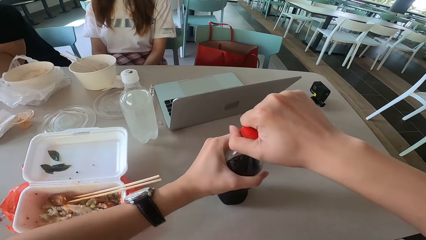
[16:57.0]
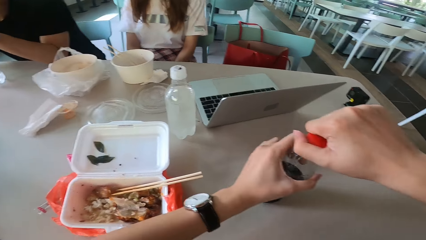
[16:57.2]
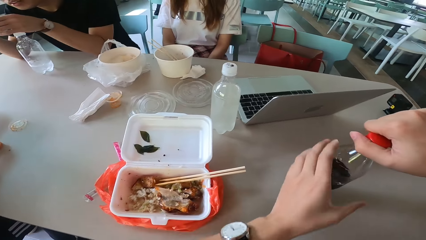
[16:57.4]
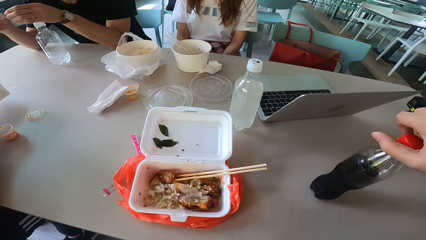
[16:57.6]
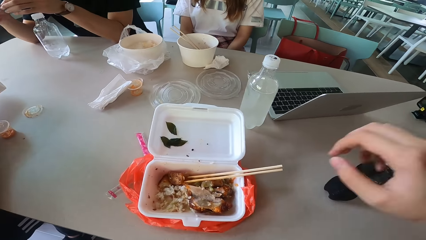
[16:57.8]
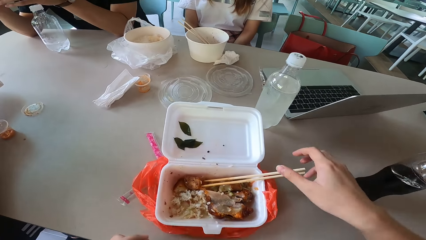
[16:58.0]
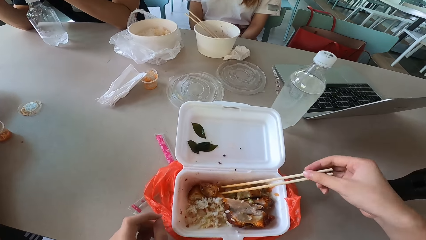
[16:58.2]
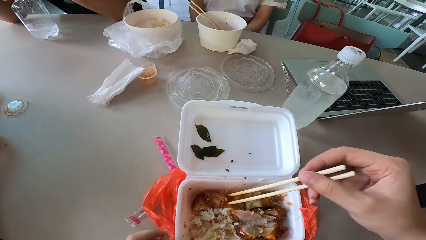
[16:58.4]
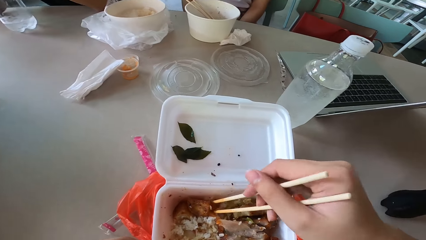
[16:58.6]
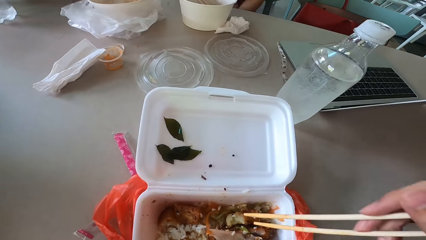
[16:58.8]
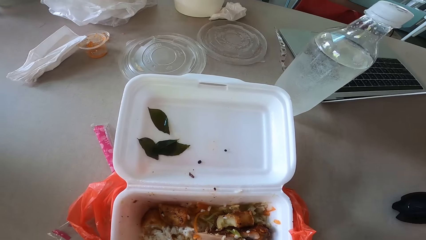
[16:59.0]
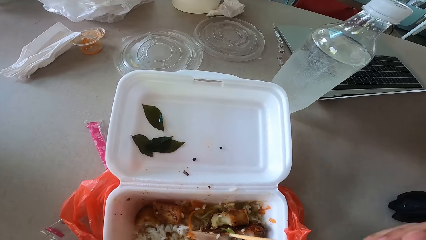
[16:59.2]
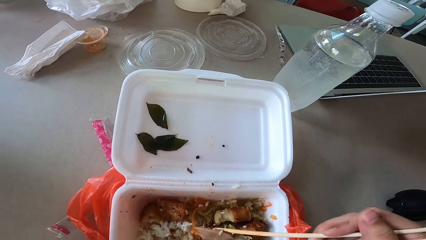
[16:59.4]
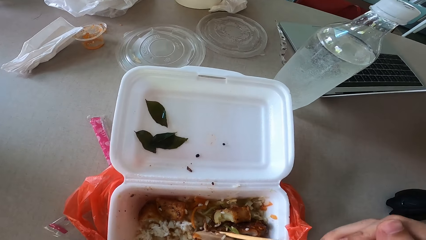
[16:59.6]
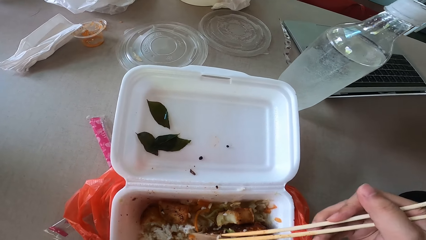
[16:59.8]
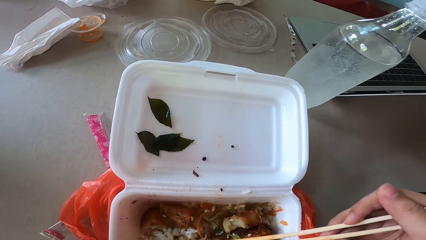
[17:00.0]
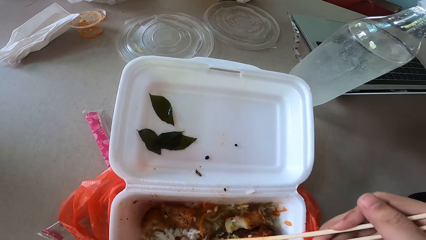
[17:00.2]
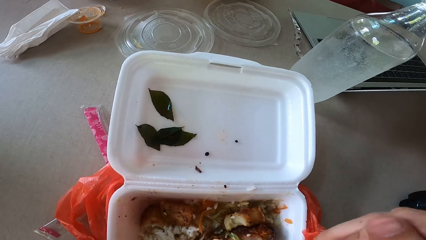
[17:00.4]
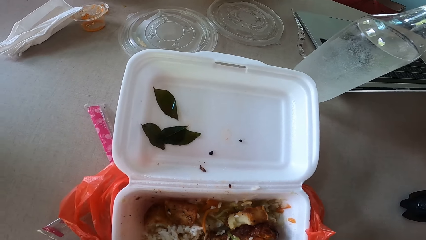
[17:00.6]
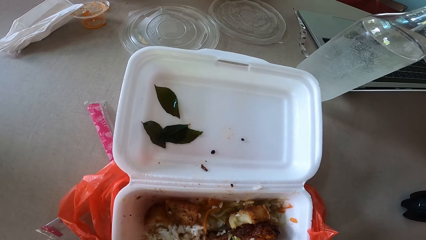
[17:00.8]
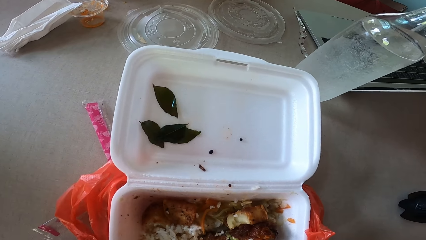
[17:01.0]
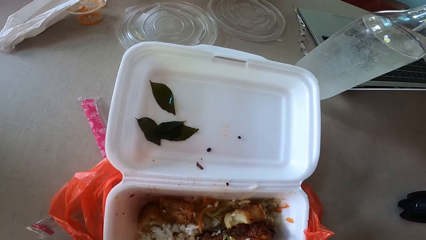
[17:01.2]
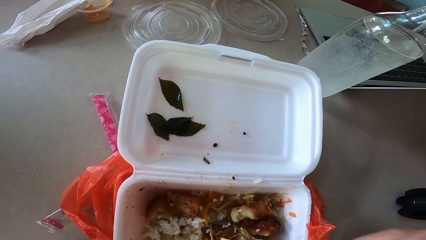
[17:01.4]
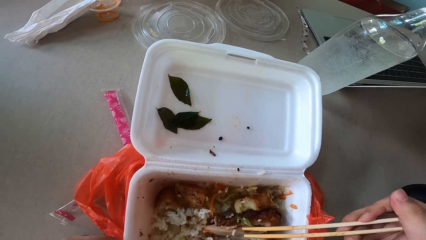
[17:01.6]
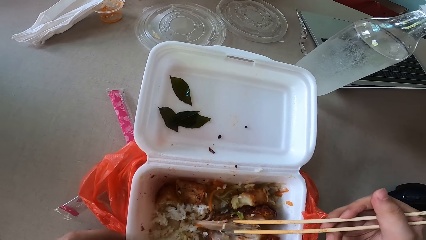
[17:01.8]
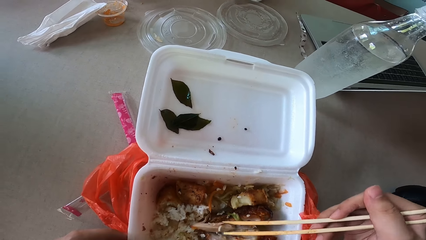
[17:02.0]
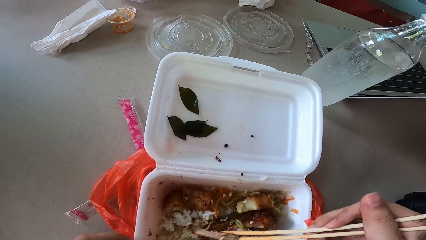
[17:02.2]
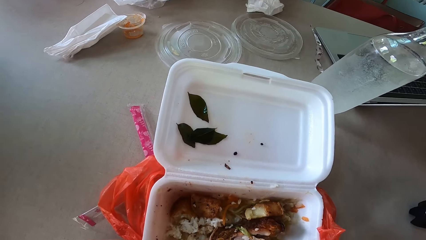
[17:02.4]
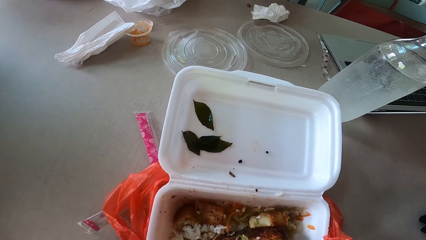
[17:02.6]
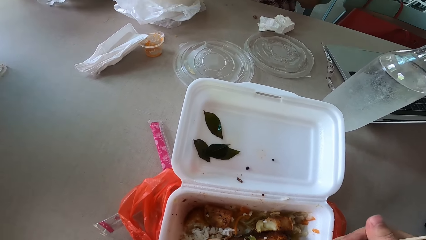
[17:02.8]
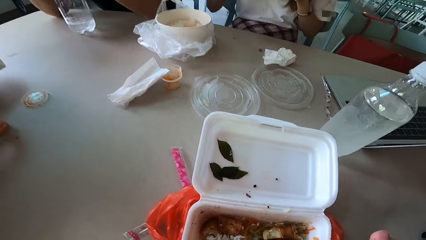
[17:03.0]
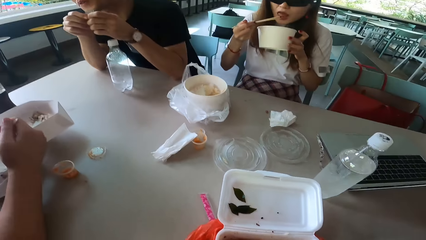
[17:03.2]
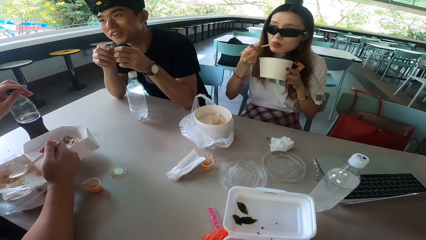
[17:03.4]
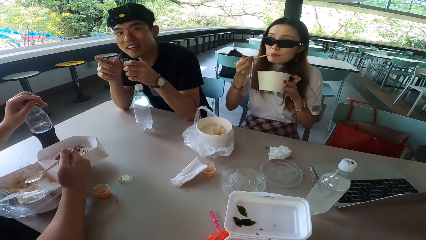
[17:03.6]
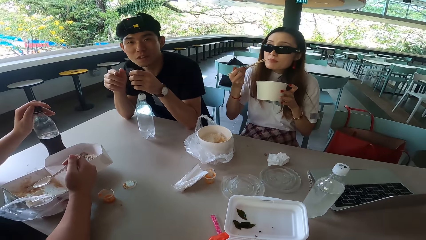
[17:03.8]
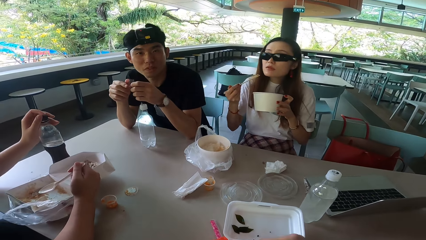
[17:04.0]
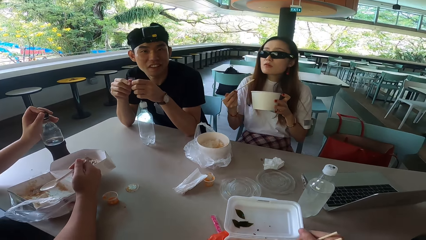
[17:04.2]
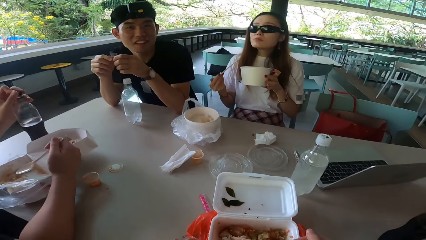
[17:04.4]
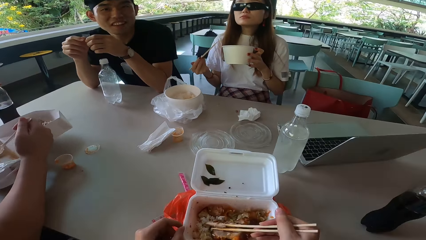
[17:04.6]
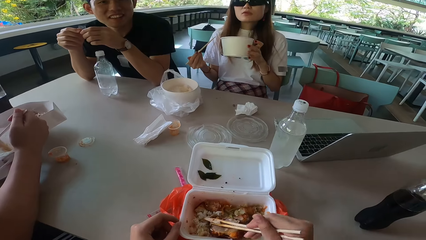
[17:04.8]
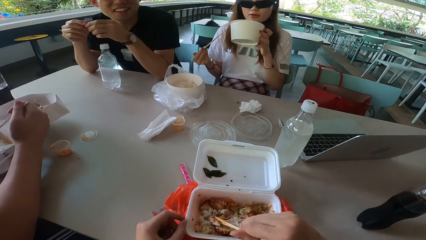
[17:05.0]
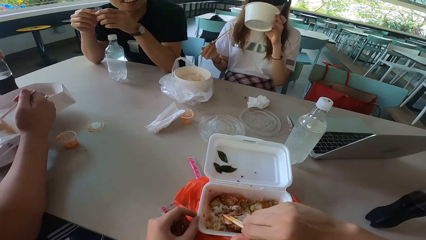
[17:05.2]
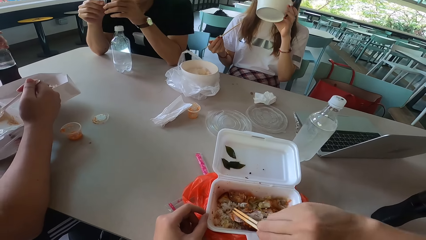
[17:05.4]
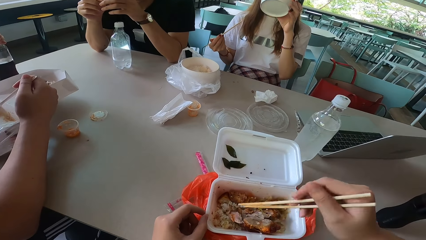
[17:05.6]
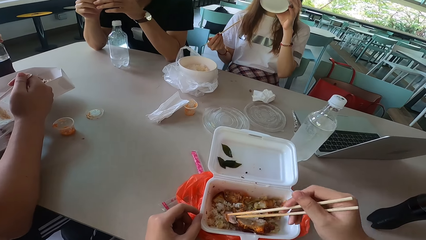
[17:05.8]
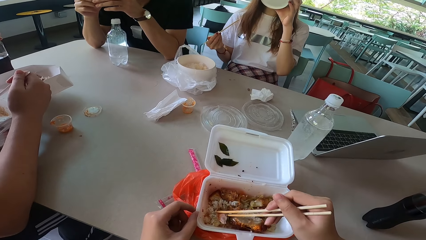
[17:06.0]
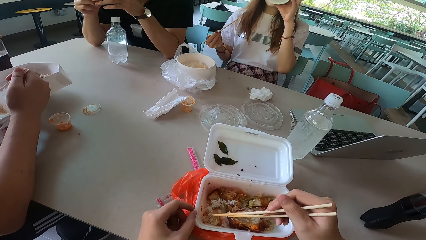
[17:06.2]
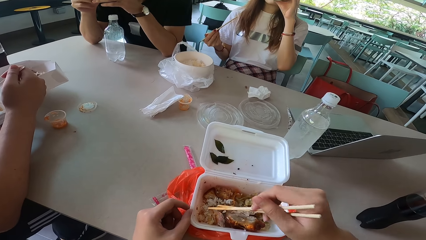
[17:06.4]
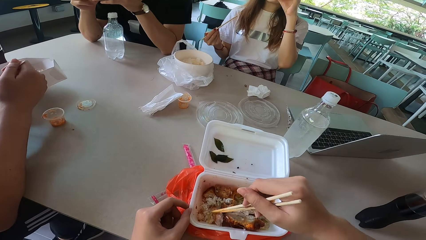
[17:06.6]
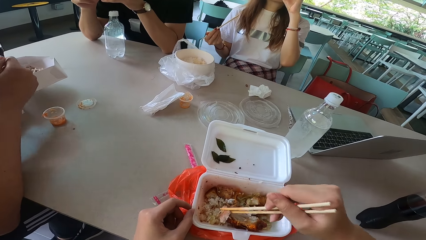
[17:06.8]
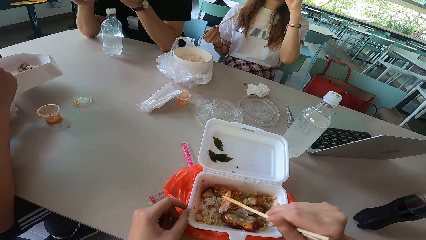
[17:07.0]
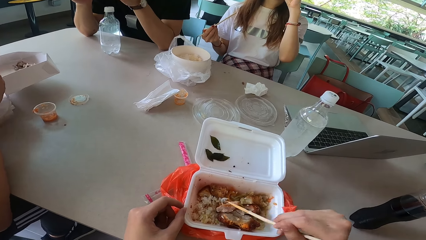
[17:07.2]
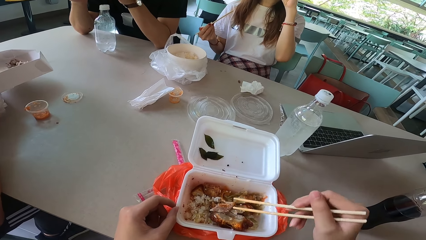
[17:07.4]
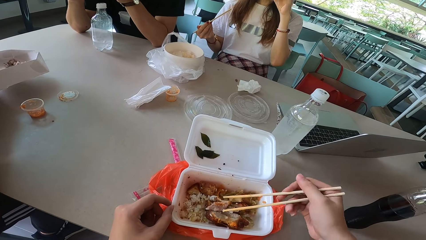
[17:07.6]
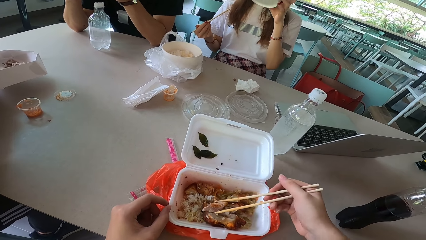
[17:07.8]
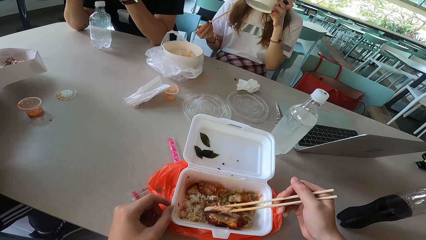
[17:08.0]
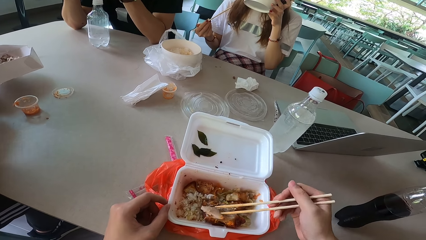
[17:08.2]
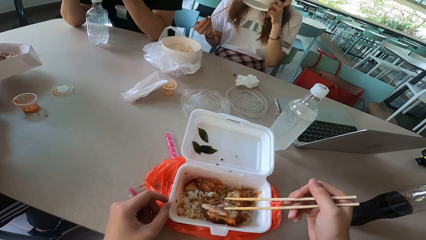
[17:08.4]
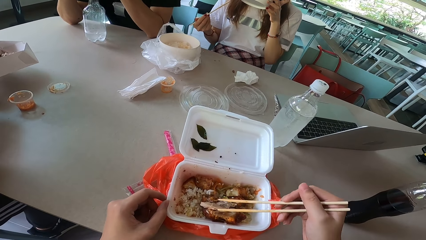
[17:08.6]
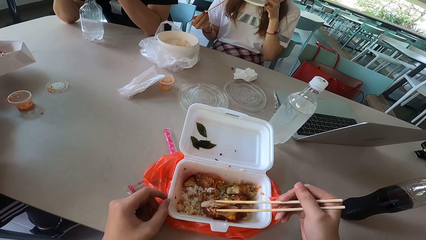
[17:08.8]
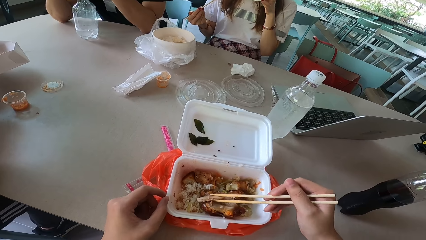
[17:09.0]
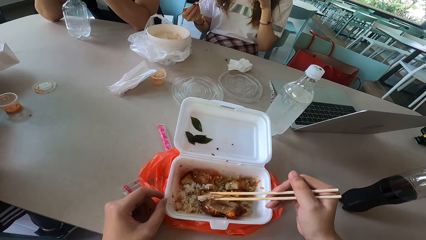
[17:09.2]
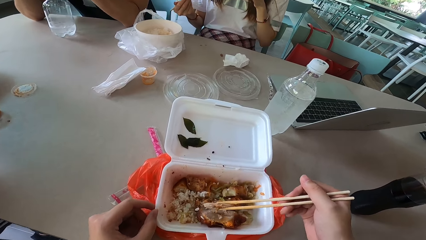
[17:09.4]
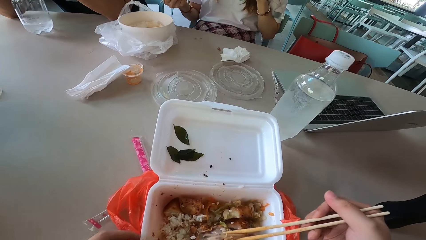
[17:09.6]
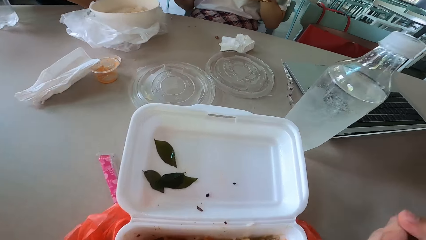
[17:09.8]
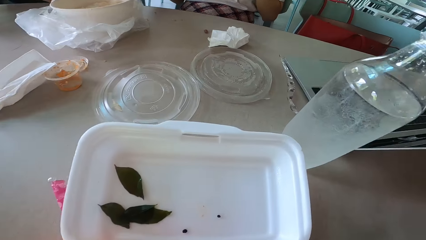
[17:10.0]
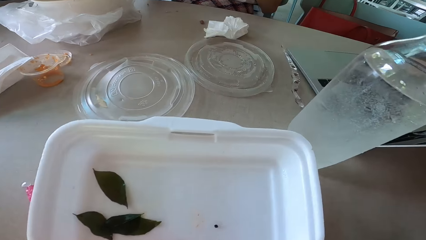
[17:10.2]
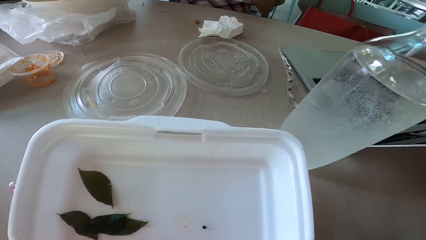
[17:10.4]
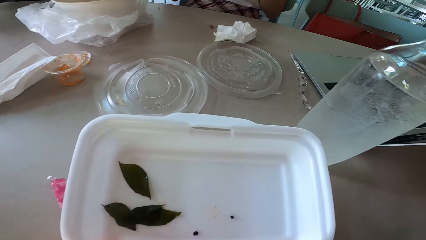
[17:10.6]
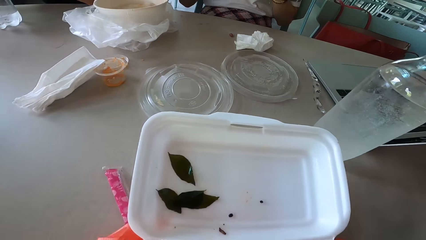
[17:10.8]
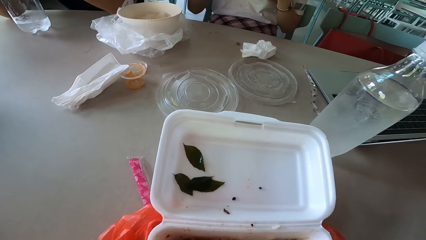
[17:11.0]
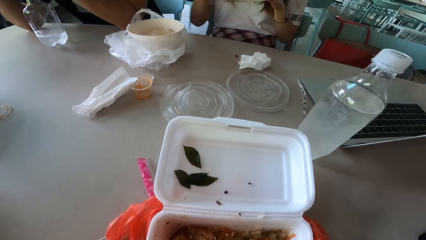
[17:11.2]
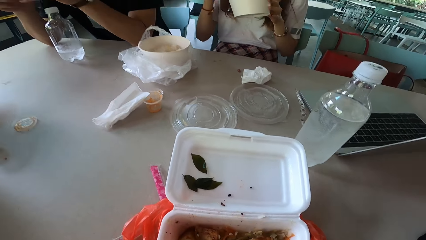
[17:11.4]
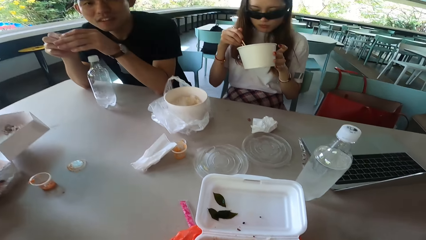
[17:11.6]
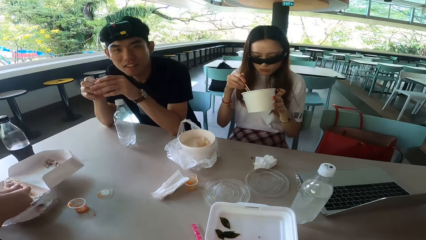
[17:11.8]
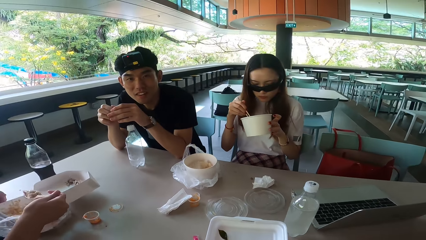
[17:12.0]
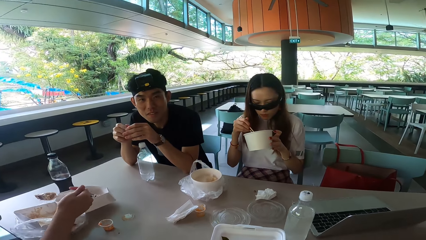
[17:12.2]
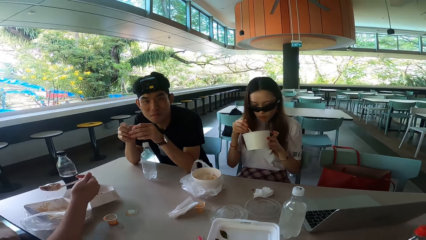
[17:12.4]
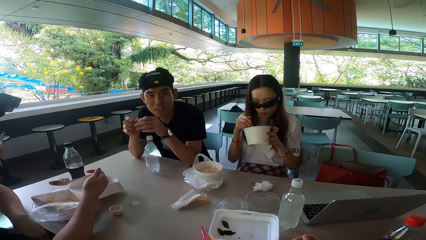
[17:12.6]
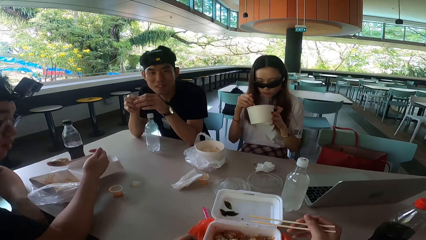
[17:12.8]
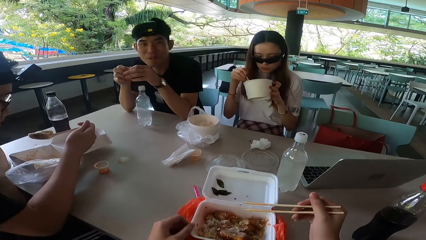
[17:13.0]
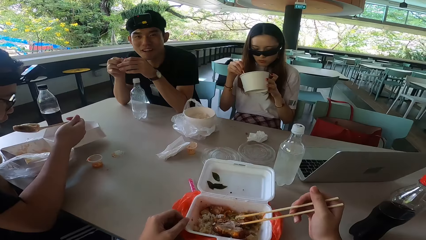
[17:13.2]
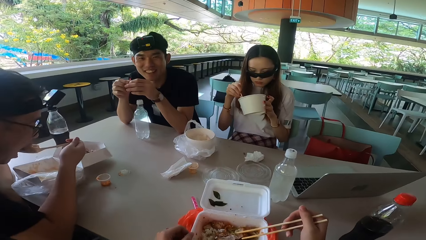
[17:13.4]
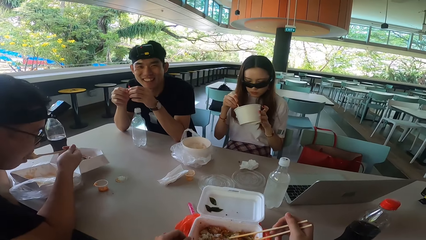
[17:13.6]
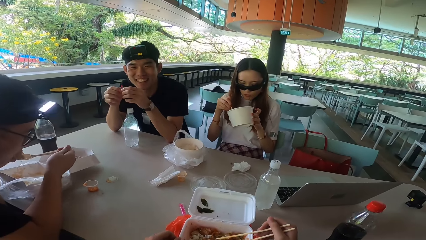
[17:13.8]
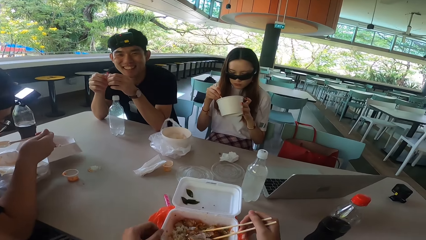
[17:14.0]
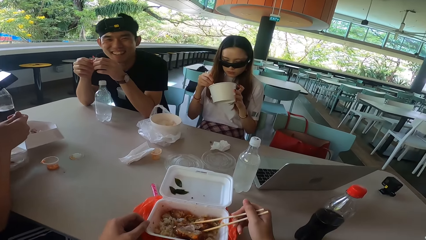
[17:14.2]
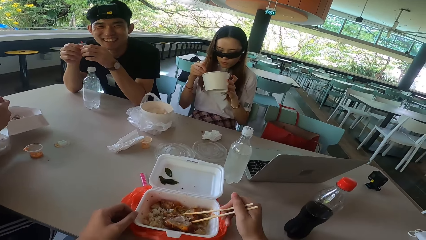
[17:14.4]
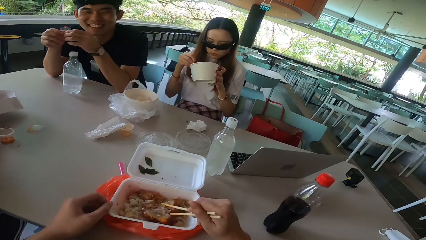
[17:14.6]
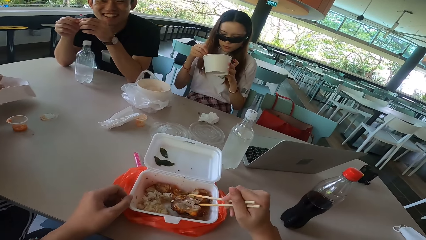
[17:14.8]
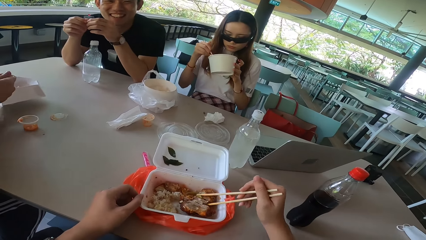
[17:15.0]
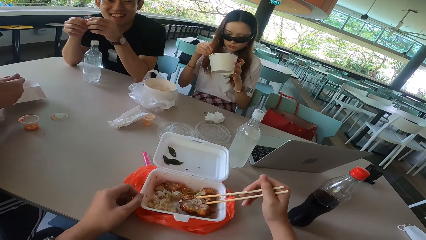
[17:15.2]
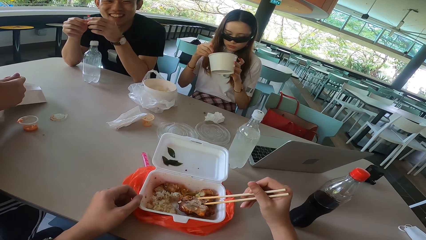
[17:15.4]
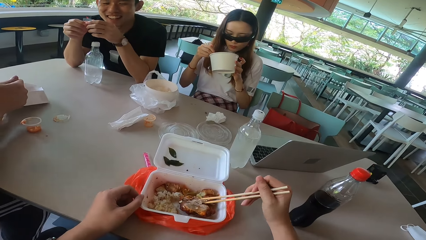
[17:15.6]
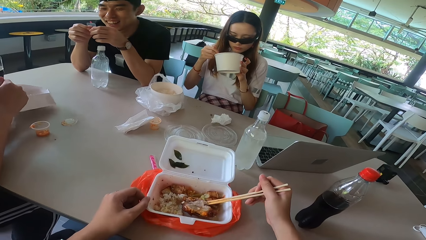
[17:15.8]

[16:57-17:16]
The camera wearer puts a bottle on the table and closes the bottle. They pick up chopsticks and move the hand away from the bottle. They gather something and pick meat with the chopsticks. A man talks to the camera wearer and moves a finger. A lady eats something. Another man closes a bottle. The lady drinks from a bowl. The first man moves a finger. The camera wearer picks meat with the chopsticks. They talk to the other man, the first man and the lady. They turn something. The other man lifts the right hand. The camera wearer picks something. They look around. The other man eats rice. The first man smiles and talks to the camera wearer. The camera wearer holds meat with the chopsticks.
